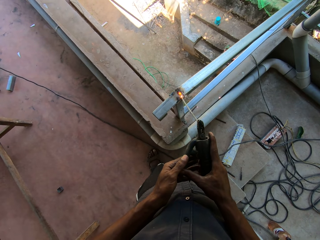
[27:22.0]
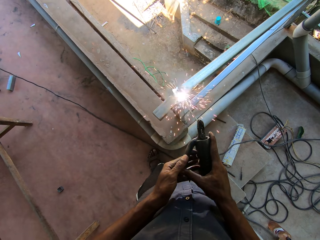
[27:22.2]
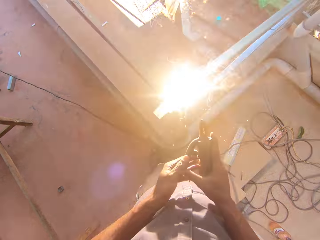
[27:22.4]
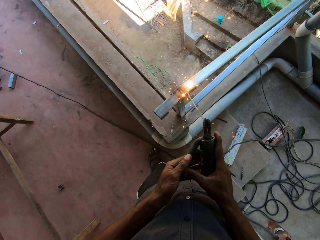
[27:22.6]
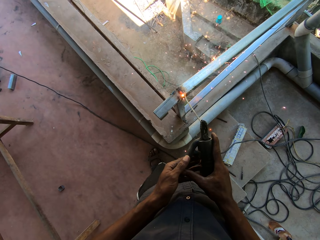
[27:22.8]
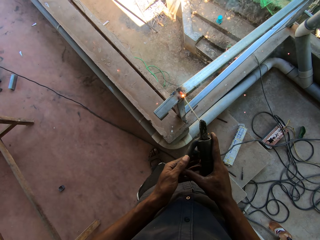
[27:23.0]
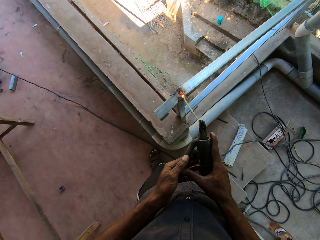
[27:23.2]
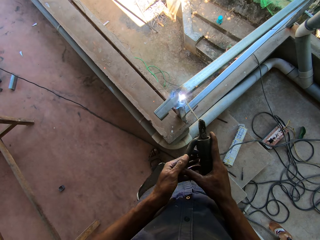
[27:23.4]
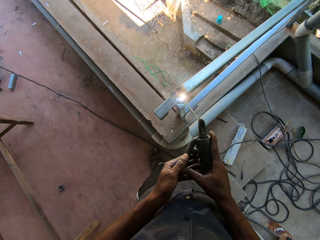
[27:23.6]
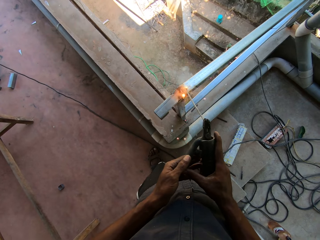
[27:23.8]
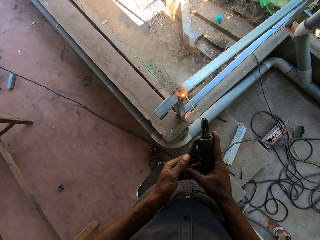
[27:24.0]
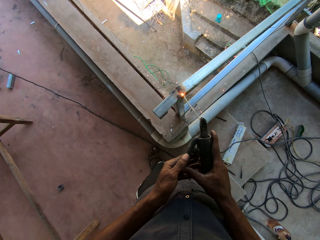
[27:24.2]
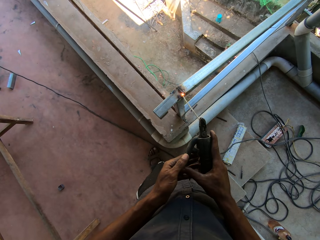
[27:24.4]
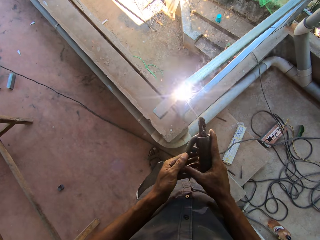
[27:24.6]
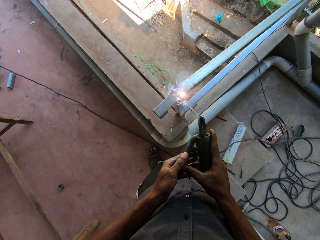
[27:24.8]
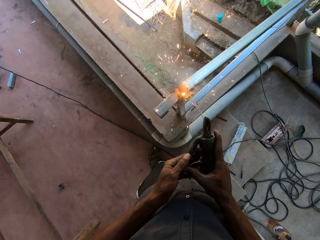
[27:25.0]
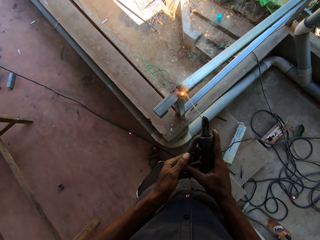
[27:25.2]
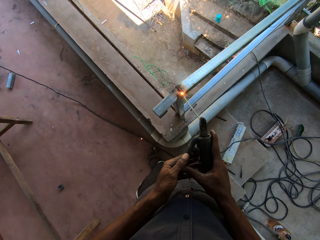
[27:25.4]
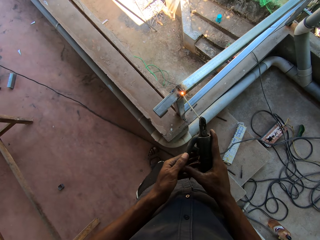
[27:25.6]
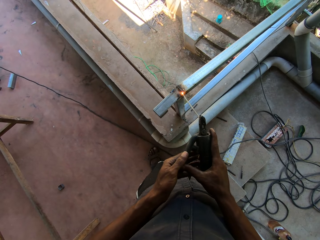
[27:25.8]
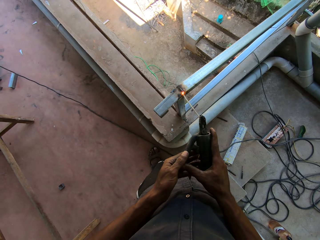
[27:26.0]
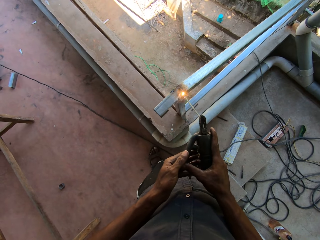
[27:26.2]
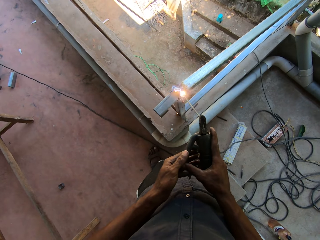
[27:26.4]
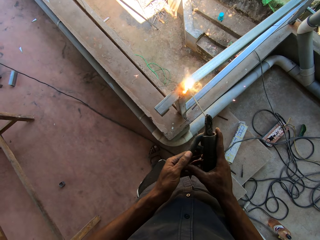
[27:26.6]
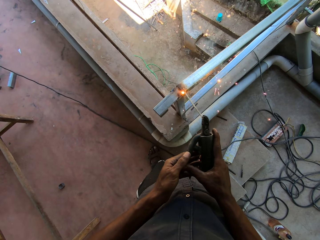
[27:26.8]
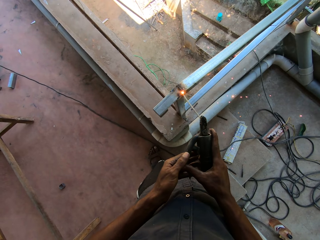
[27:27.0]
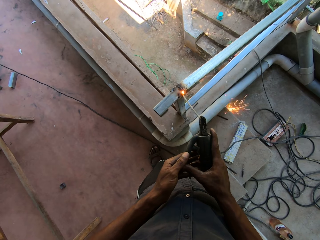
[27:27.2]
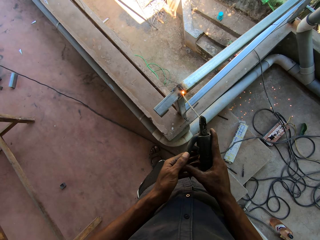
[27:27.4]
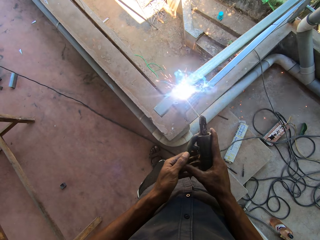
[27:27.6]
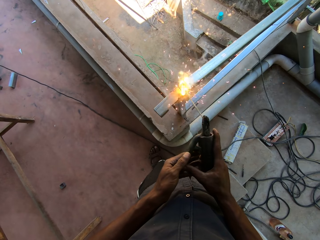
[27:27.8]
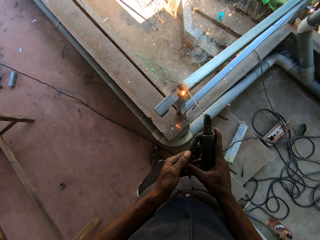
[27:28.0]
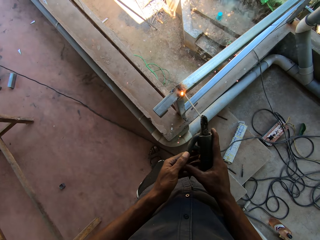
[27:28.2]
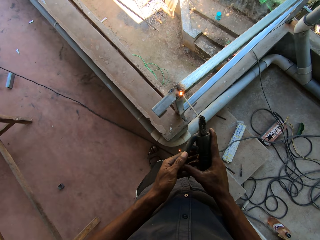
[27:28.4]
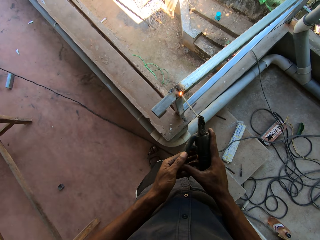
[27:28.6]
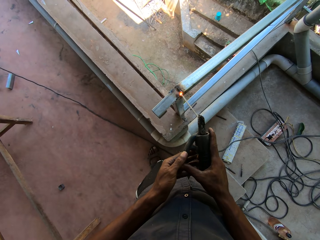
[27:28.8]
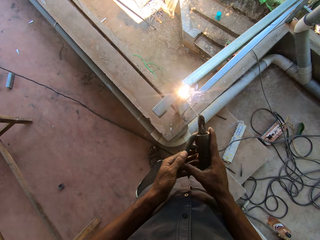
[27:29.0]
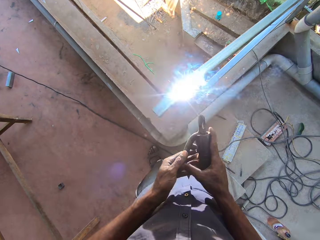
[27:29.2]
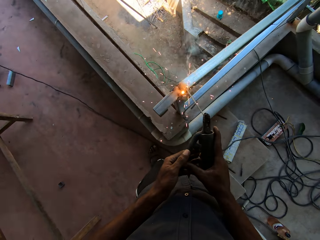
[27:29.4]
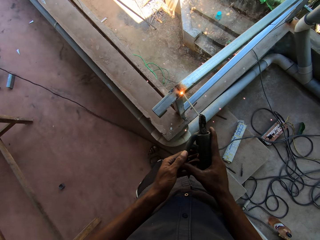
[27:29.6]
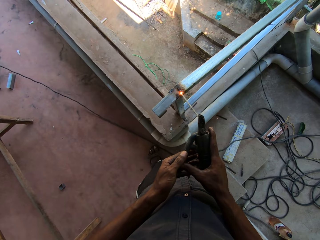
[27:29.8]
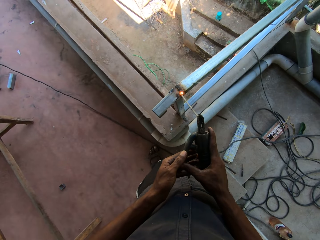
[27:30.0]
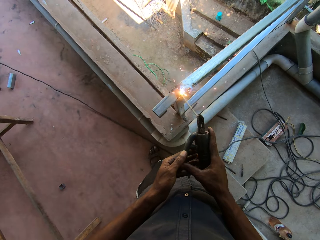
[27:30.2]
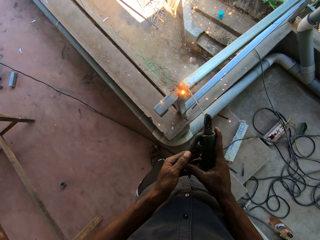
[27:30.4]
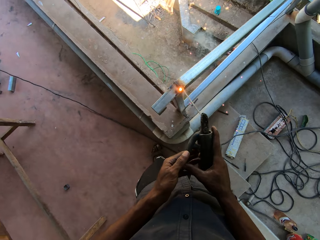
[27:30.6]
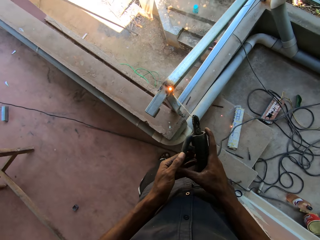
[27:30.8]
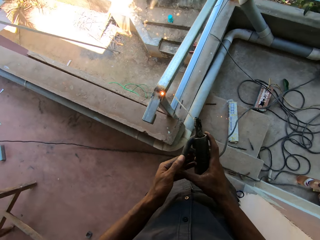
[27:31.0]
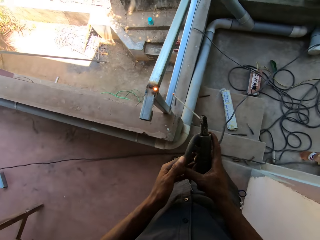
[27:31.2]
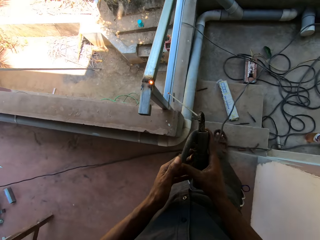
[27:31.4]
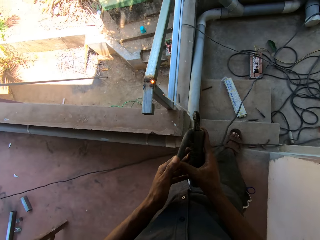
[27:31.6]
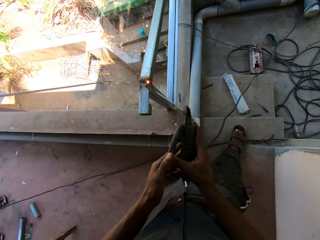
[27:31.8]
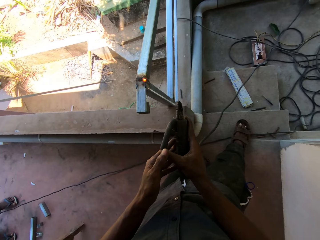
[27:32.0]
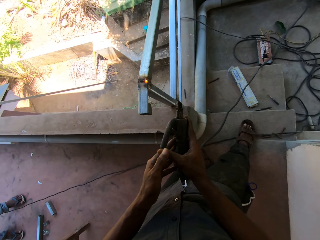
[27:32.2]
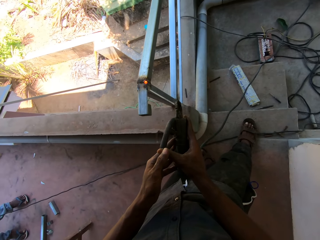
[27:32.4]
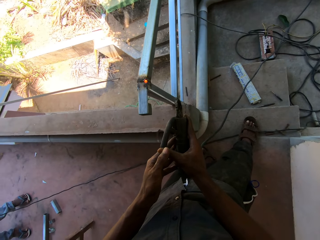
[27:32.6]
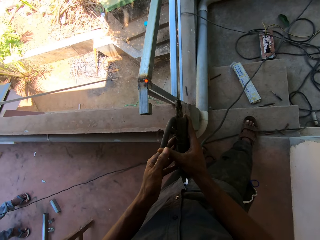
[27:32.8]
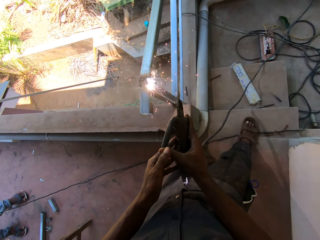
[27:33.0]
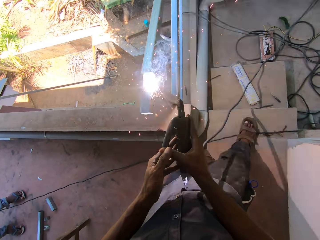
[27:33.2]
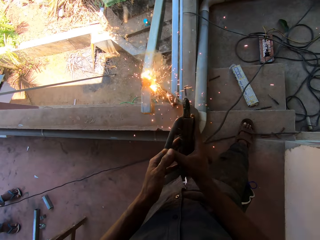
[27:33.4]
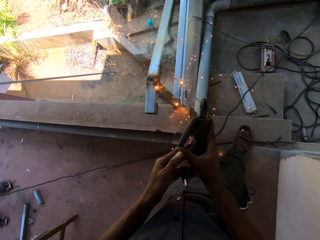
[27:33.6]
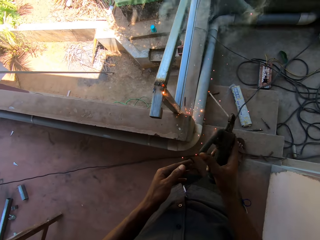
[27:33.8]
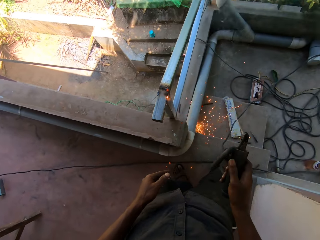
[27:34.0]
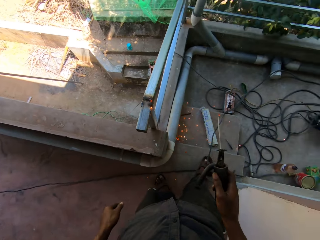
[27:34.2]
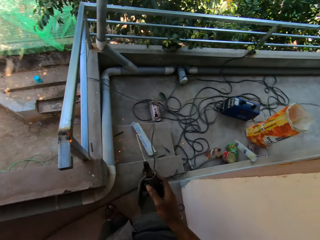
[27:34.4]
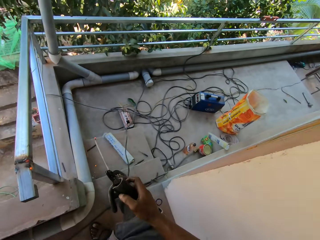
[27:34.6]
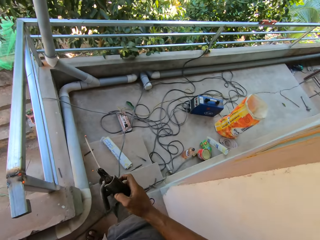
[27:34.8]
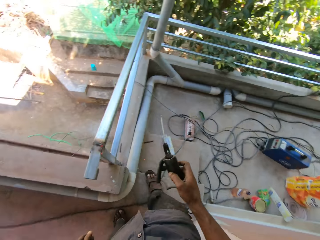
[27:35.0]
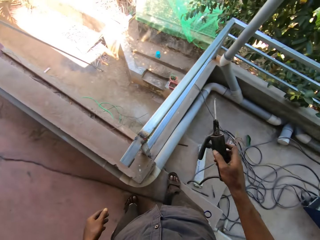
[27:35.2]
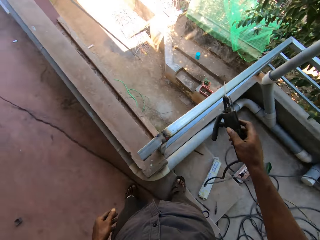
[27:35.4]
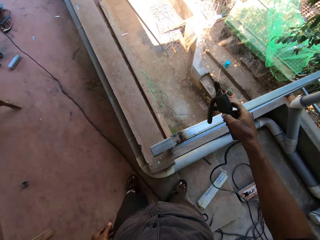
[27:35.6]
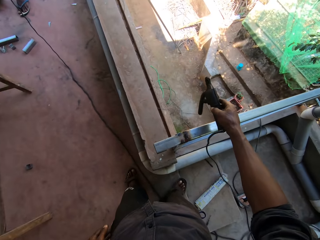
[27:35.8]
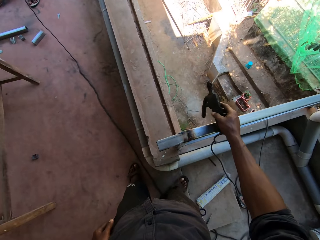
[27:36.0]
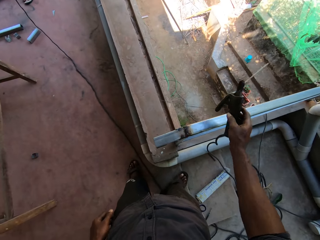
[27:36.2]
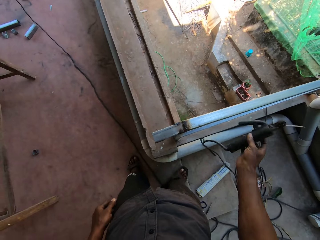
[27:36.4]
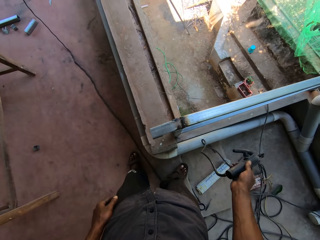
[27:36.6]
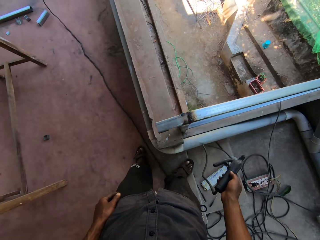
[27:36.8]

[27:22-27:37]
The camera wearer moves a leg. He welds a metal. He holds the electrode holder with his right hand. He looks around. He places the electrode holder over the iron railing with his right hand.

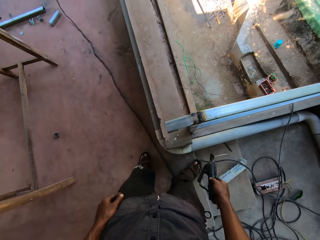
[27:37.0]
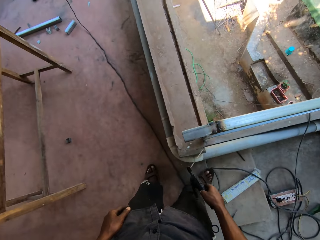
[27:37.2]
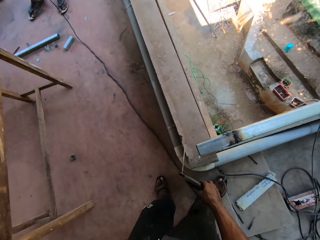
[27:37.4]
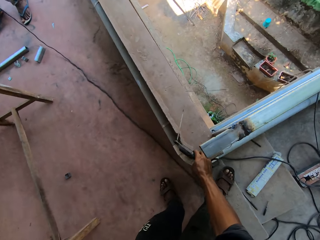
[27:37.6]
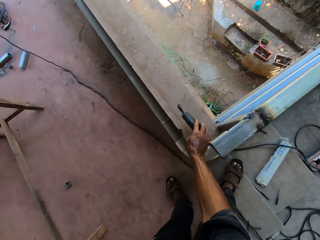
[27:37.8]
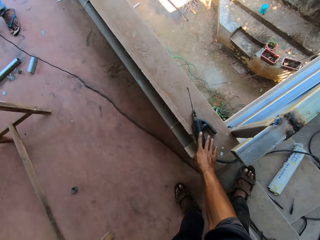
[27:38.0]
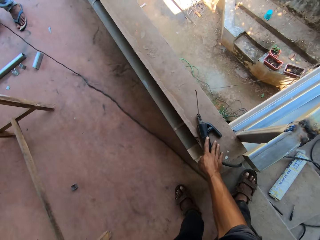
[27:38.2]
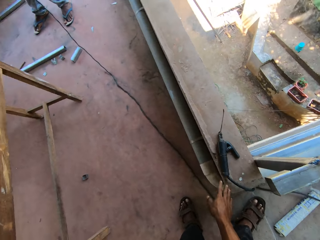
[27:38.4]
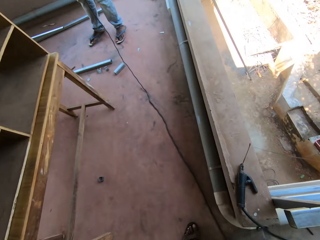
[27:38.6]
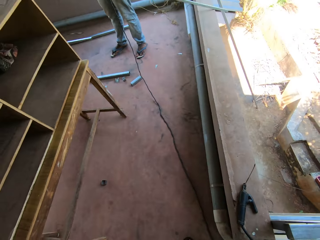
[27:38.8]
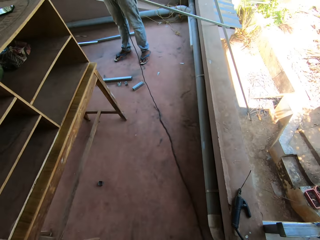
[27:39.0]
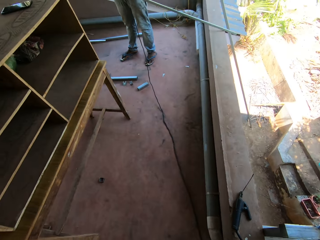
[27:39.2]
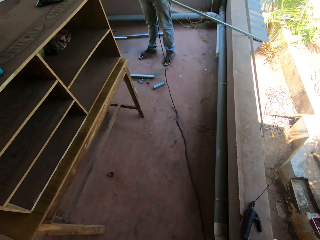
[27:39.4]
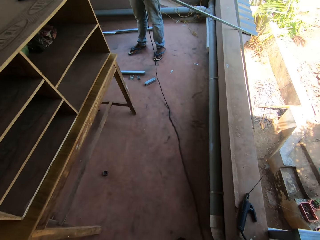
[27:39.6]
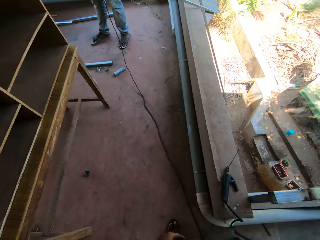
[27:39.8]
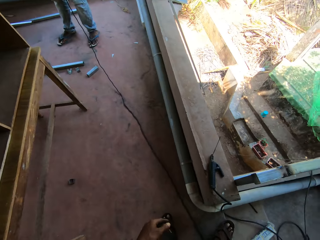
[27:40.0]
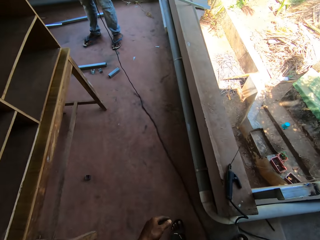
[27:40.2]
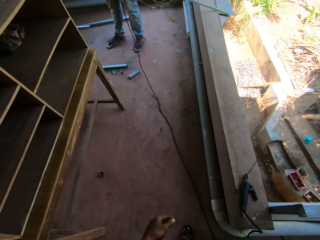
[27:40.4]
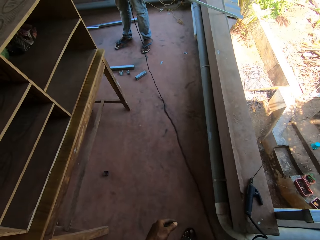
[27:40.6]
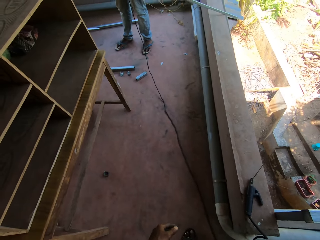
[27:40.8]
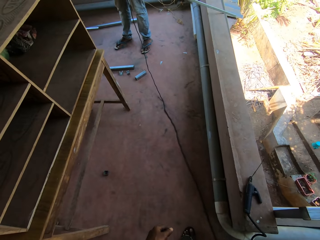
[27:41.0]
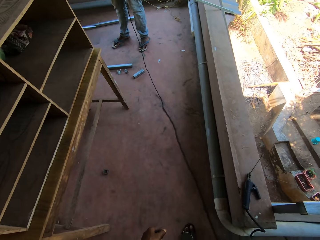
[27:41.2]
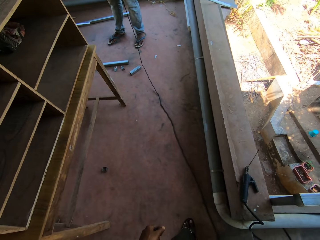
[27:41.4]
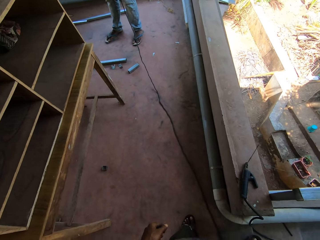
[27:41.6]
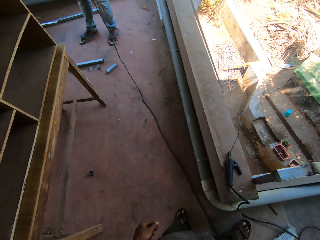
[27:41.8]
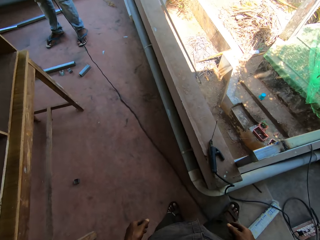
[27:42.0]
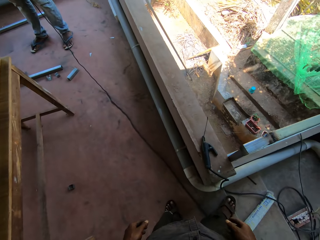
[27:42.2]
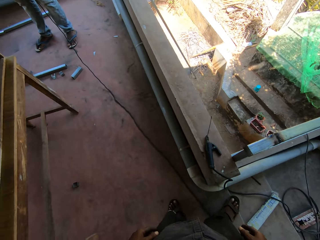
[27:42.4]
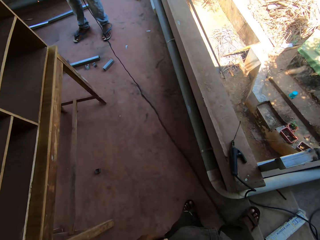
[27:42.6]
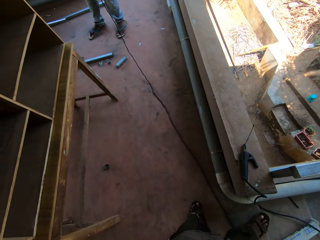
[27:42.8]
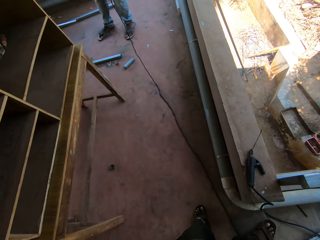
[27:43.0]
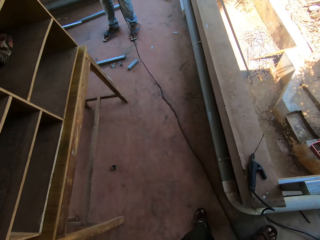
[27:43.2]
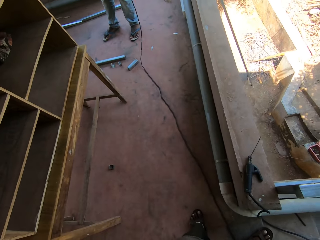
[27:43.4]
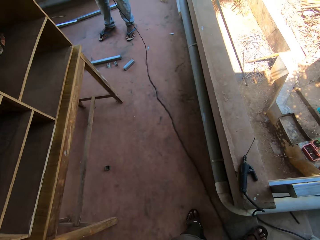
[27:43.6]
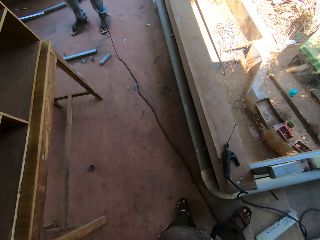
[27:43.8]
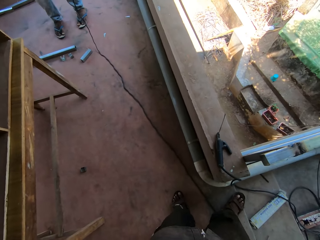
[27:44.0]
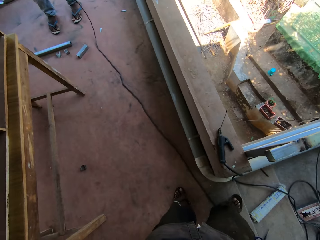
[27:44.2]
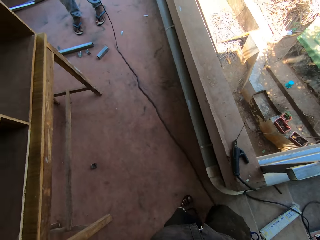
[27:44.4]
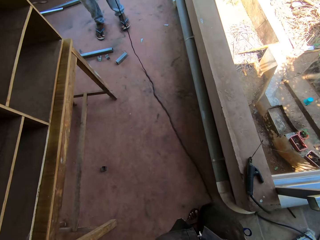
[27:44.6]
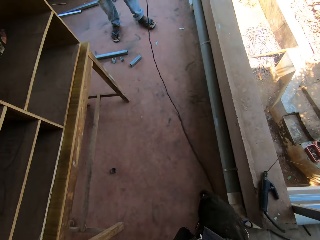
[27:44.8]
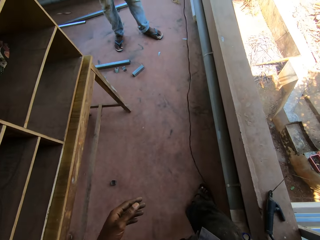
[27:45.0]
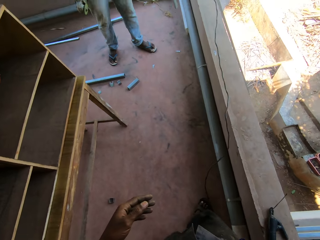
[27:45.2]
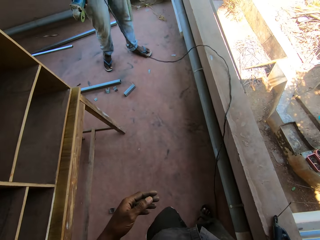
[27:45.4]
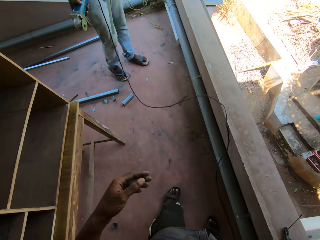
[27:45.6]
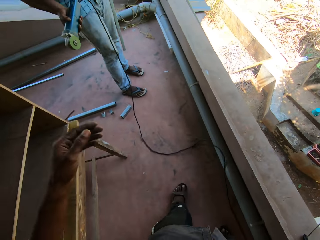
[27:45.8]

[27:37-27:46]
The camera wearer drops the electrode holder on a short wall with his right hand. He looks around. He interacts with a man. He walks in the balcony. The man holds a grinder.
